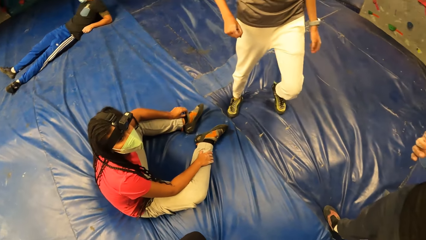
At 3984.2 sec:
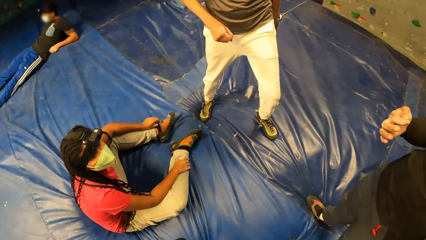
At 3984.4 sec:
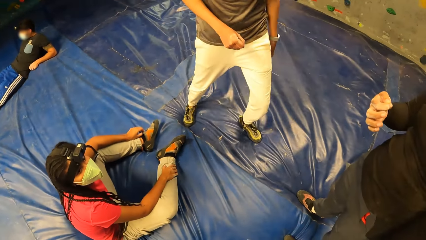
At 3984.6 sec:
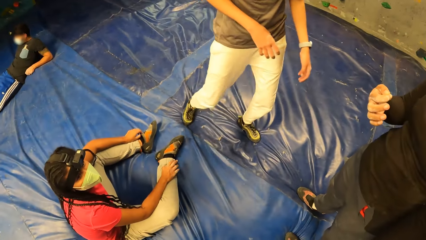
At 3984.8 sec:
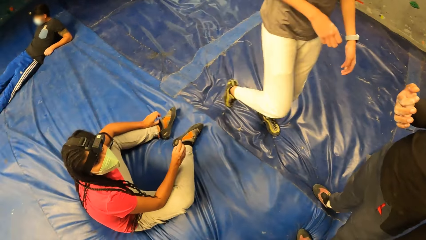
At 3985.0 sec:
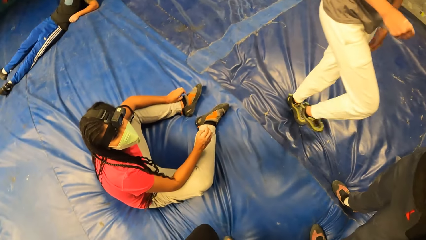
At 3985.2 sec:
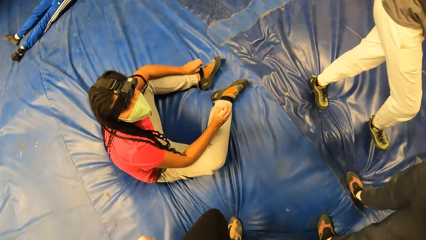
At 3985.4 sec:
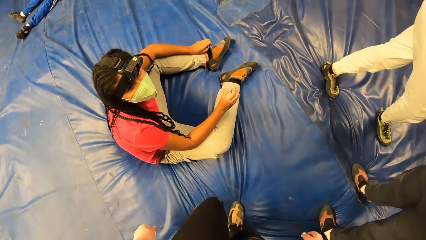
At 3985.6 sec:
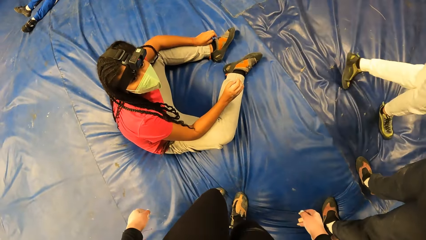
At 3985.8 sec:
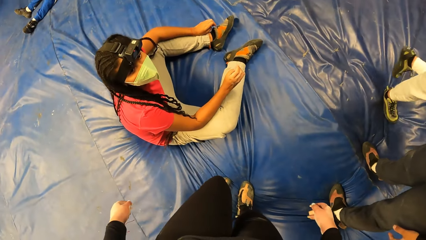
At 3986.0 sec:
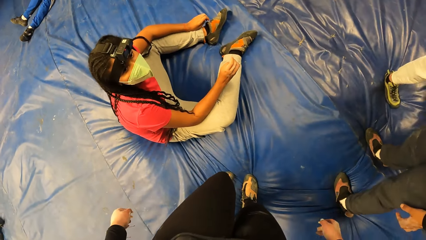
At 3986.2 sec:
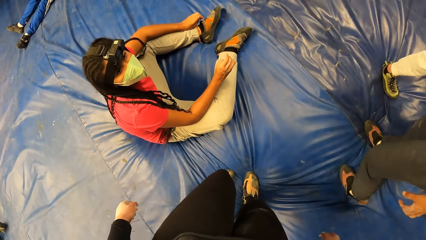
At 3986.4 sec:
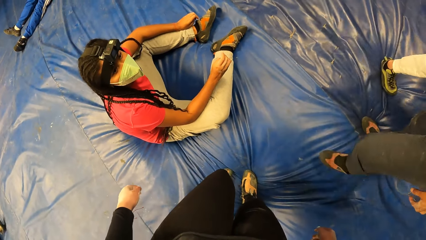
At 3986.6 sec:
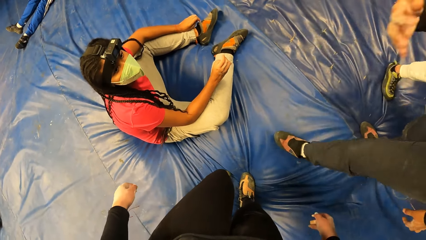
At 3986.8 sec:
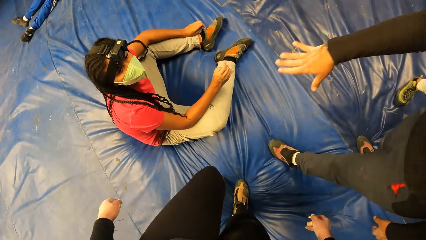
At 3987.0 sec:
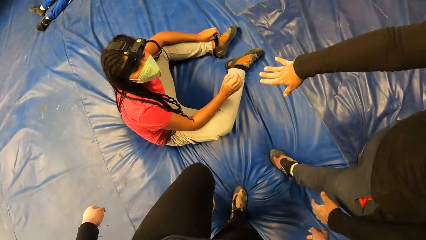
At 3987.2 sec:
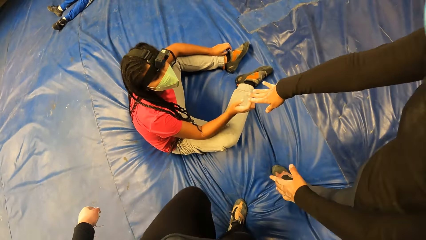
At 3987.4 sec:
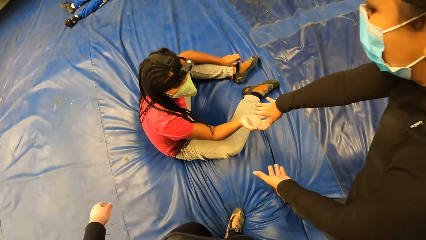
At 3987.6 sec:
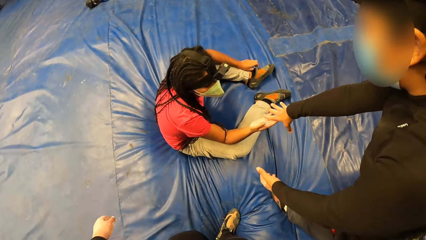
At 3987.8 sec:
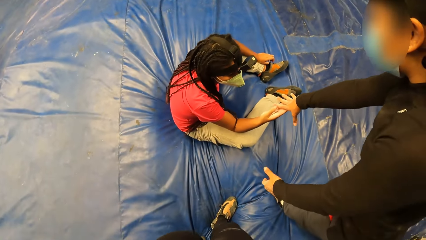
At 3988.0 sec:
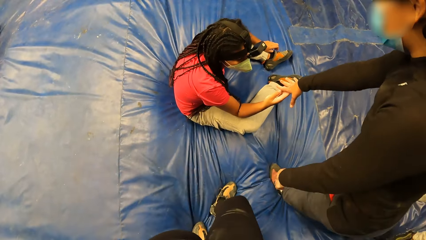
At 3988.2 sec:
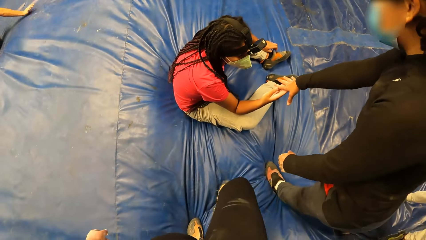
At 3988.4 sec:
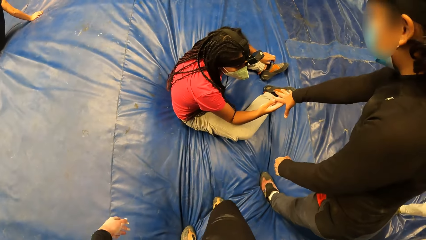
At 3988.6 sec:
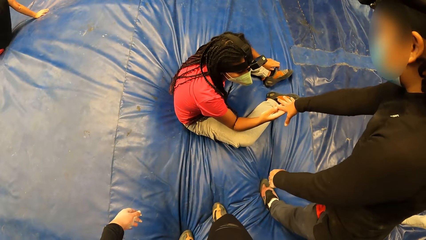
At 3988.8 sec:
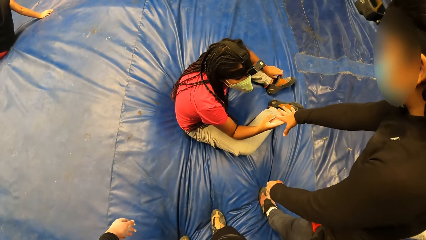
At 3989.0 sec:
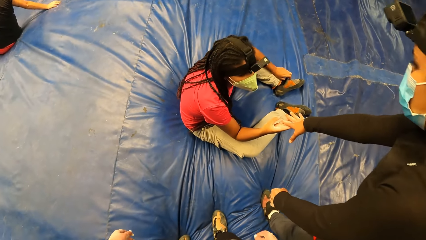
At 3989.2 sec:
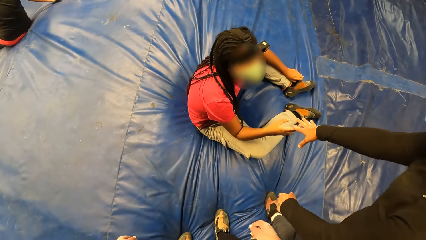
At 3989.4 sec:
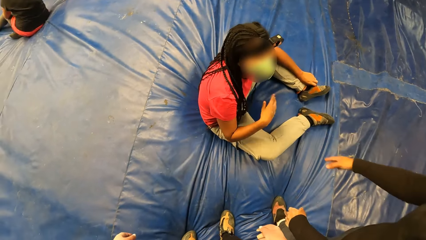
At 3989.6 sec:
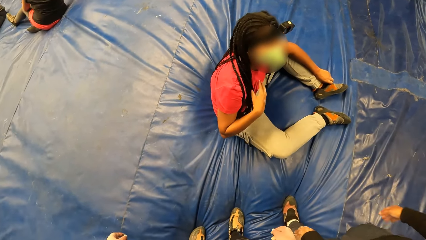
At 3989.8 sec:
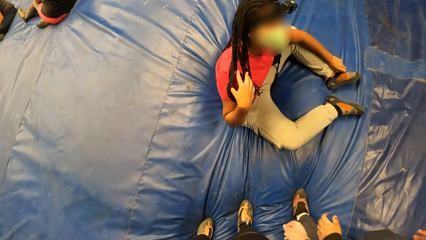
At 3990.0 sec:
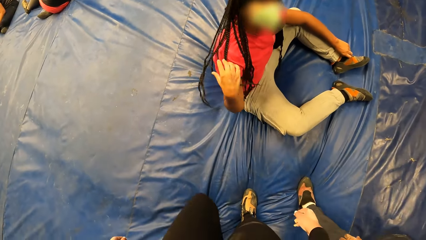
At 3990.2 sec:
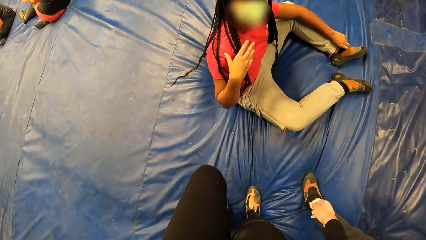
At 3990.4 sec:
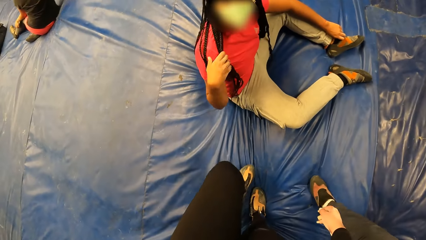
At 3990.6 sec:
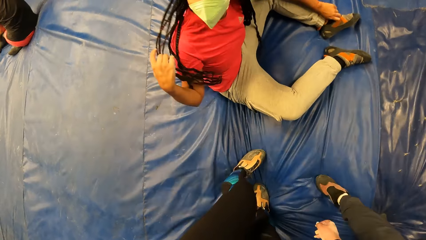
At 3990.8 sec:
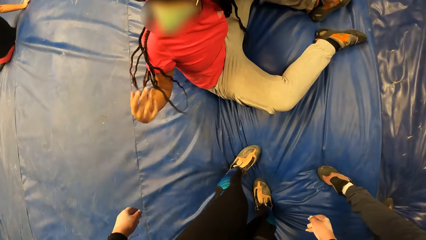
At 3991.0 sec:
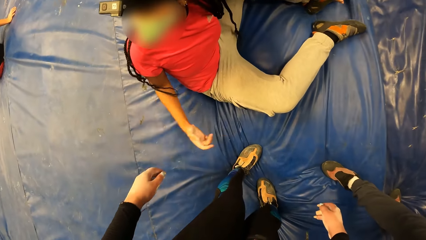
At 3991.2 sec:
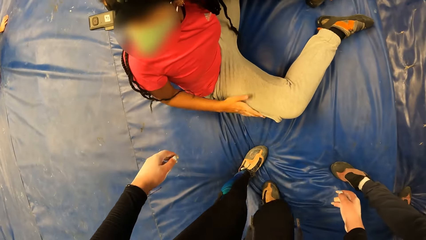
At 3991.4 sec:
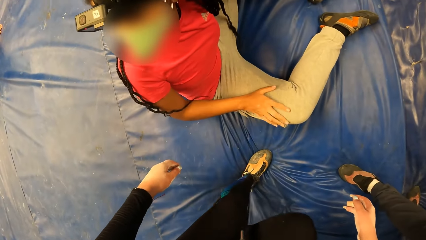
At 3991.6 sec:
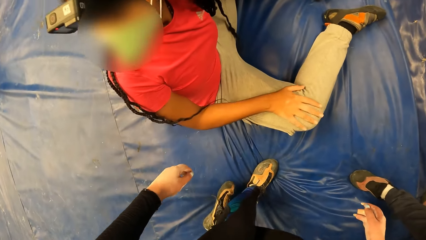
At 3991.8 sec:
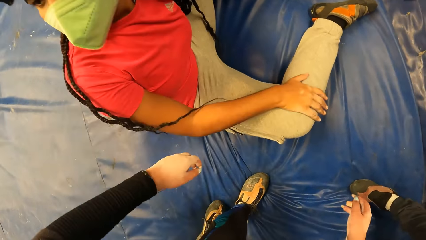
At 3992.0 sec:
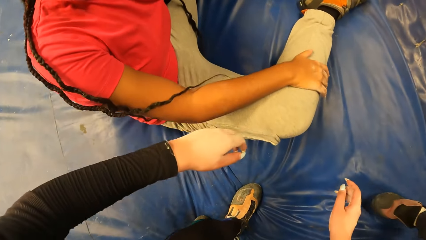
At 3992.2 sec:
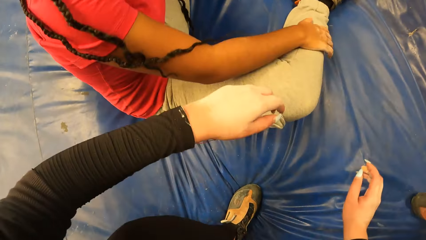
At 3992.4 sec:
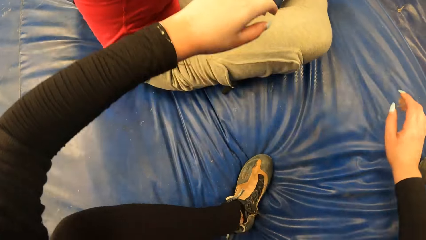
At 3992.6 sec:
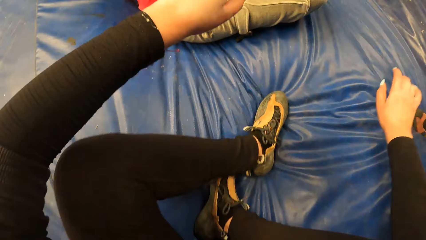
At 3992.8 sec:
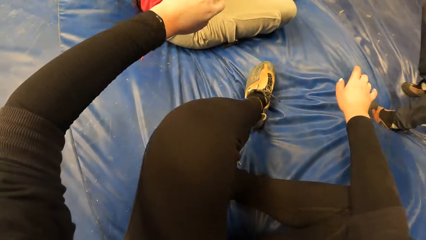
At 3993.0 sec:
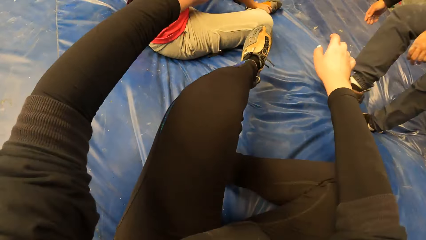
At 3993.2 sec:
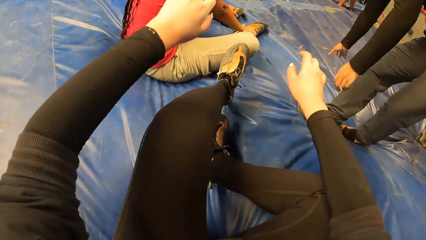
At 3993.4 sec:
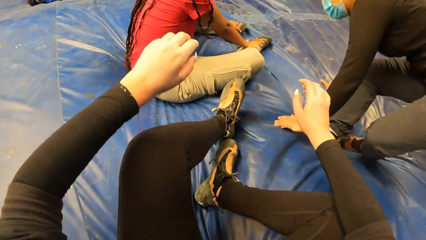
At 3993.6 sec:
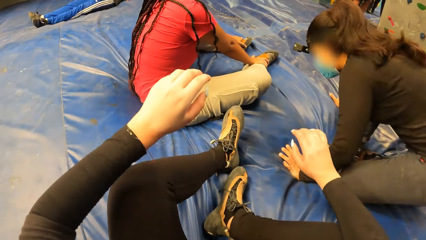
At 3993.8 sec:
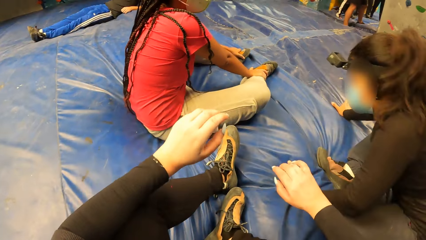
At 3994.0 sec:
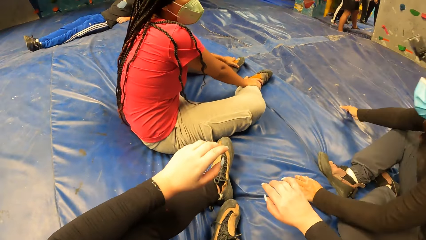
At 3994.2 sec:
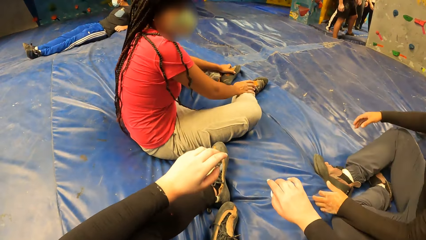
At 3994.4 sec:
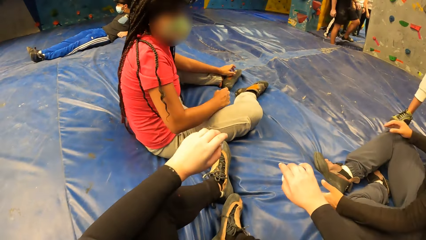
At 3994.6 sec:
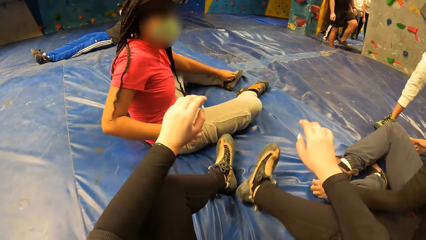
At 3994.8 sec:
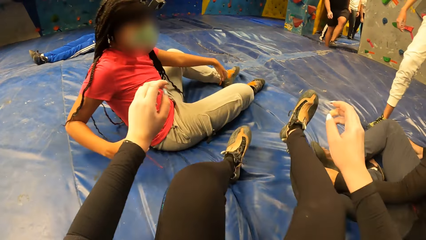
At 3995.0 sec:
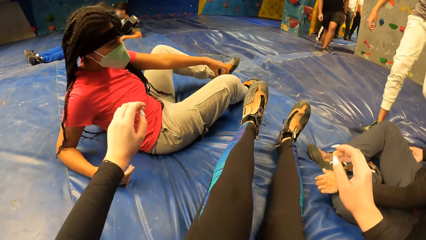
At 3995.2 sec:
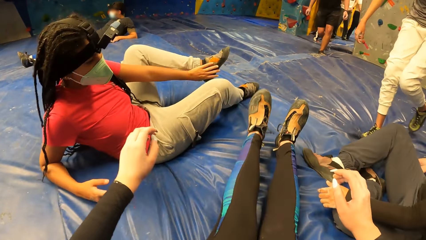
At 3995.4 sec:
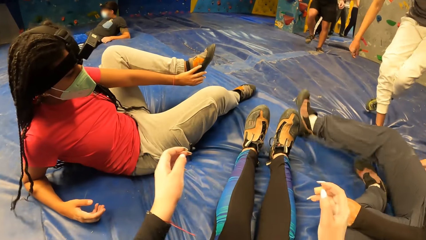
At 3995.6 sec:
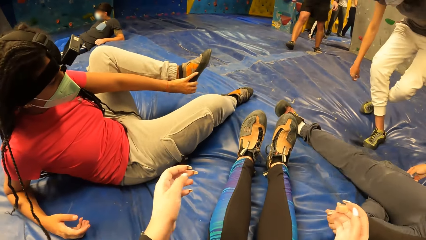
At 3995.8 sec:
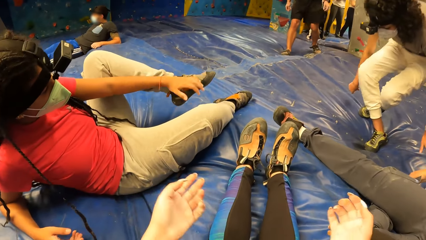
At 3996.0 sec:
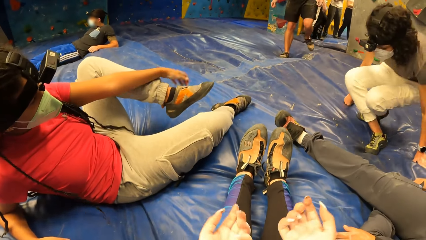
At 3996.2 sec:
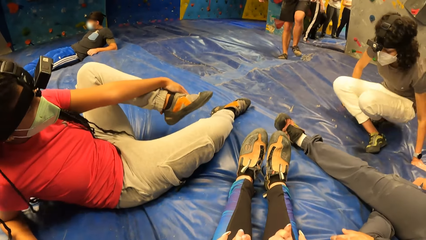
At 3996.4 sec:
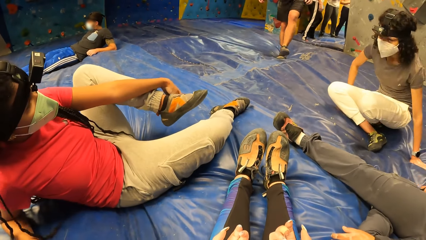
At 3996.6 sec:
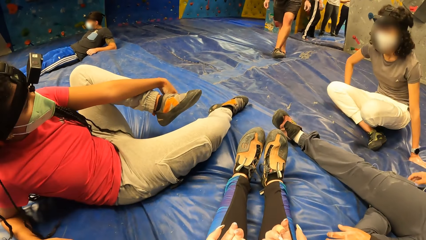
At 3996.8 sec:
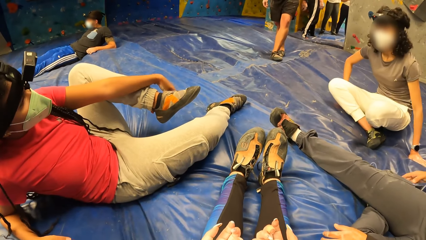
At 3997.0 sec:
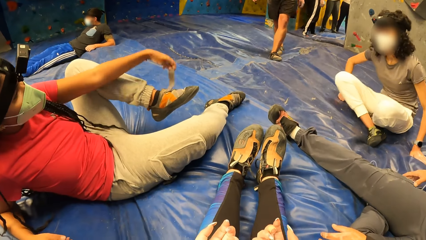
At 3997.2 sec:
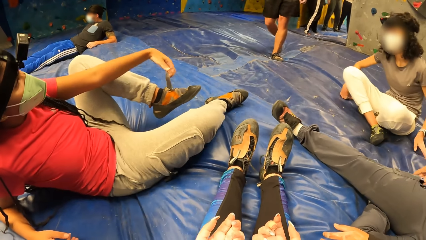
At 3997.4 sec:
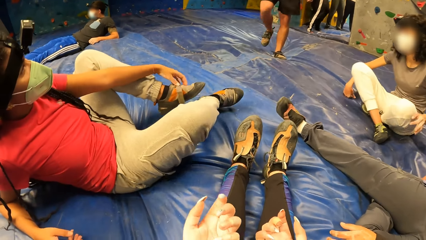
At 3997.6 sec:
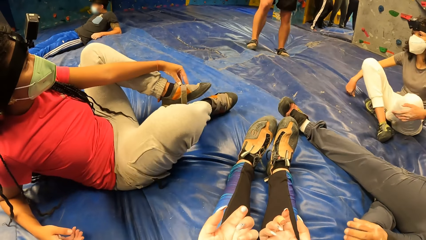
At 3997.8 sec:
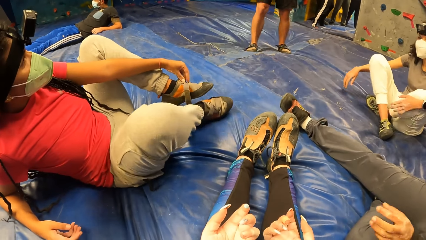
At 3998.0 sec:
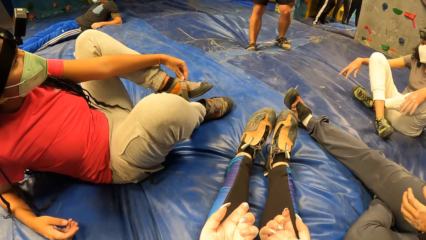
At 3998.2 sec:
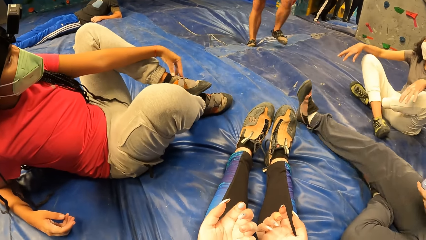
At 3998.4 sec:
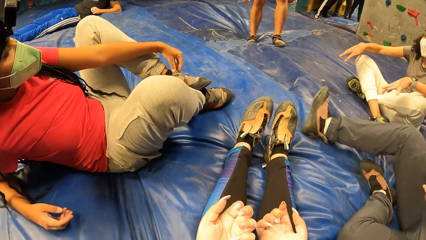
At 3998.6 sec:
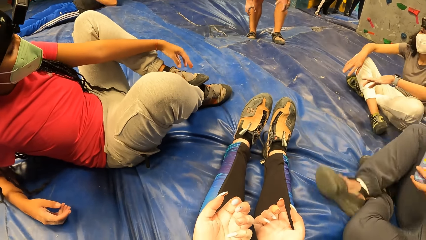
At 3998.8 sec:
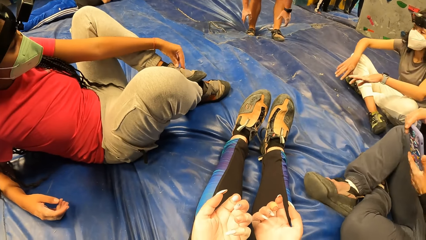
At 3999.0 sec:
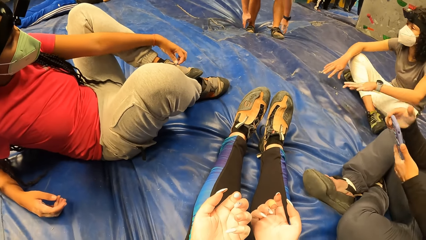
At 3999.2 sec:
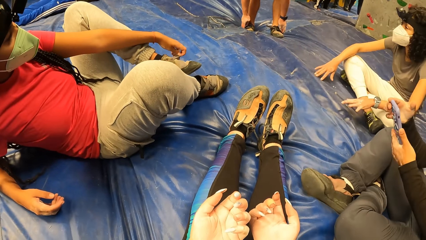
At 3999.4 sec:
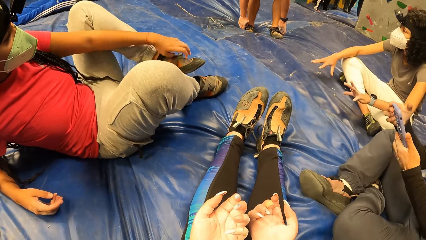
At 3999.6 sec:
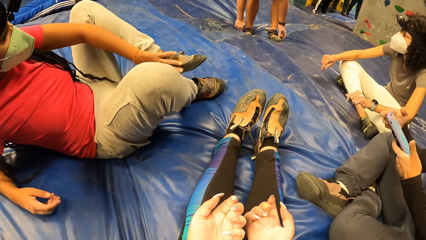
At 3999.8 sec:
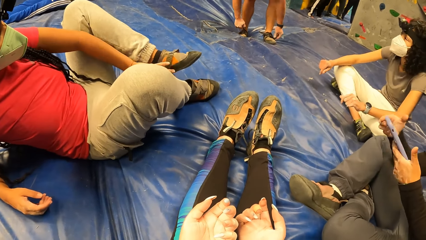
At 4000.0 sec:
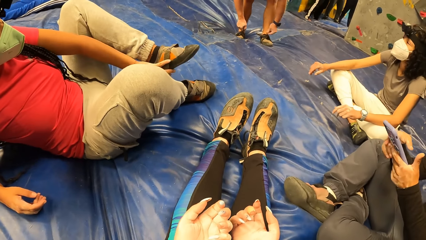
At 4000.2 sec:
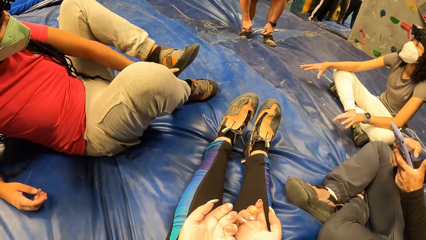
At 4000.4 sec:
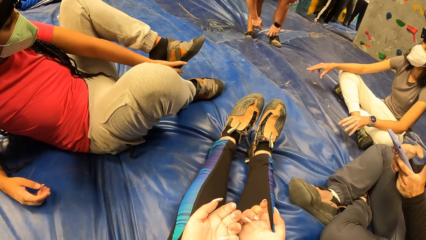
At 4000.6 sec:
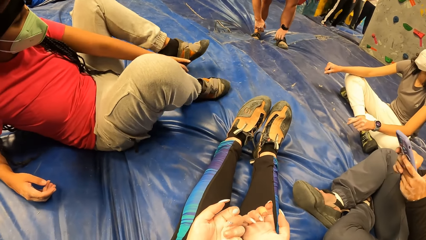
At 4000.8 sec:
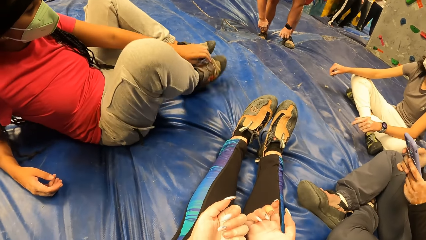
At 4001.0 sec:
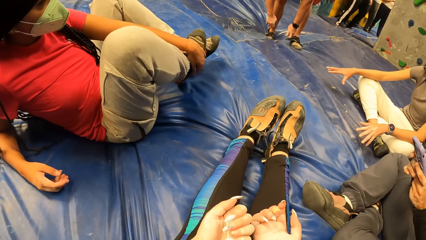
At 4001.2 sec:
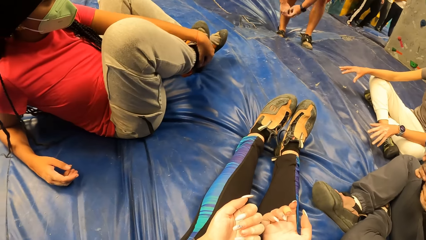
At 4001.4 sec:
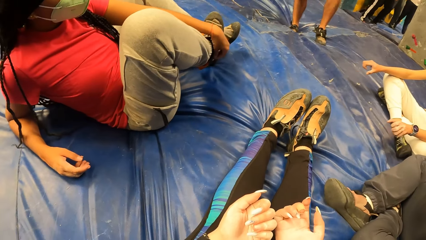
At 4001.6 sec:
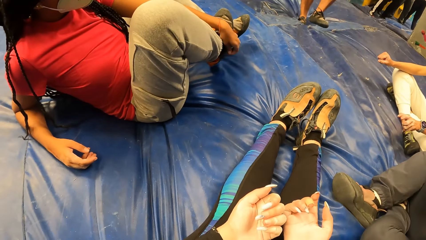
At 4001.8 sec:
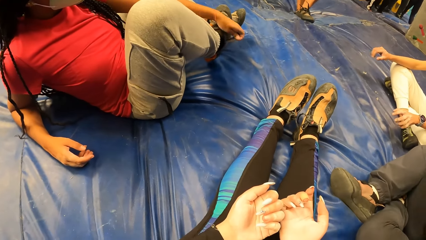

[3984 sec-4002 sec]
The camera wearer moves around the room. The third woman stretches out her right hand towards the first woman. The first woman grabs the third woman's right hand with her right hand. The first woman touches the third woman's hand. The first woman touches the hair. The camera wearer sits on the foam landing. The third woman sits on the foam landing. The second woman sits on the foam landing. The first woman adjusts her left shoe strap with her left hand. The first woman touches the shoes. The third woman grabs a phone from her pocket. The third woman holds the phone with both hands. A man adjusts his shoes with both hands. The first woman slightly removes her left shoe with her left hand. The third woman operates the phone with her right hand. The first woman adjusts her right shoe strap with her left hand.
